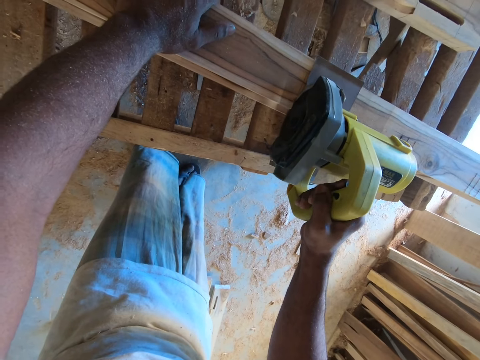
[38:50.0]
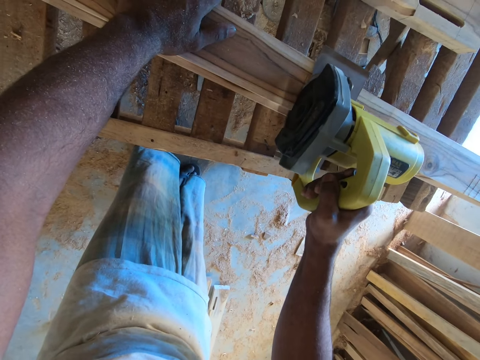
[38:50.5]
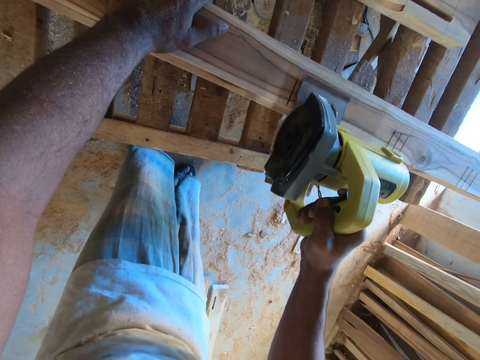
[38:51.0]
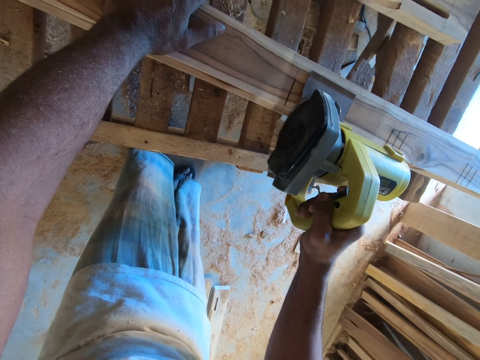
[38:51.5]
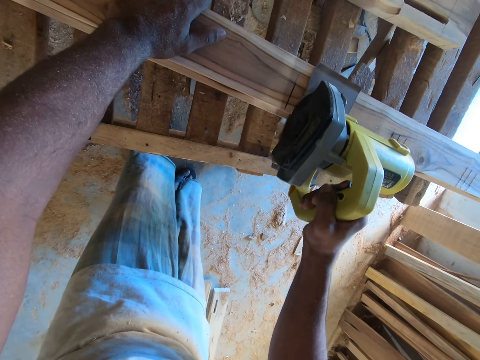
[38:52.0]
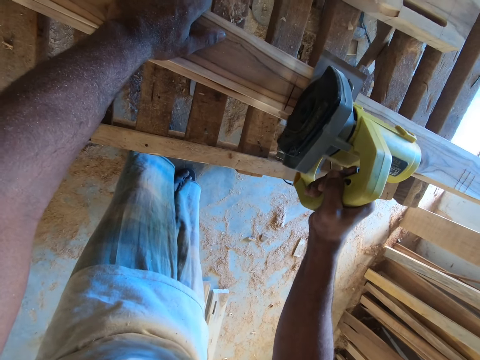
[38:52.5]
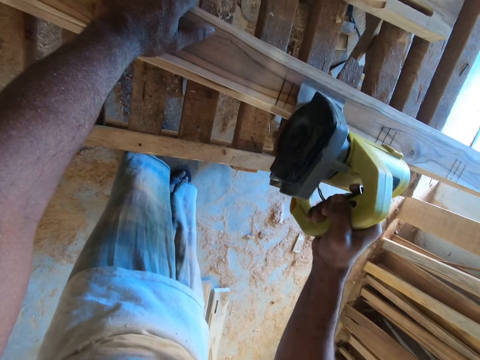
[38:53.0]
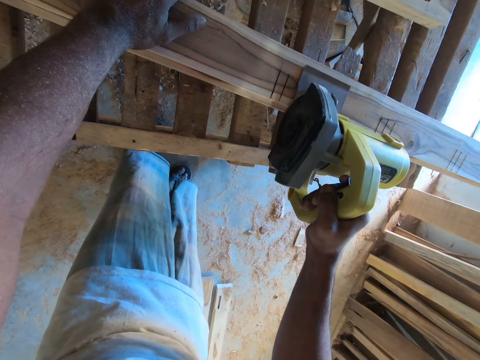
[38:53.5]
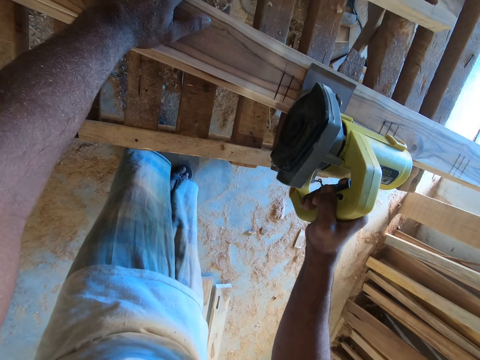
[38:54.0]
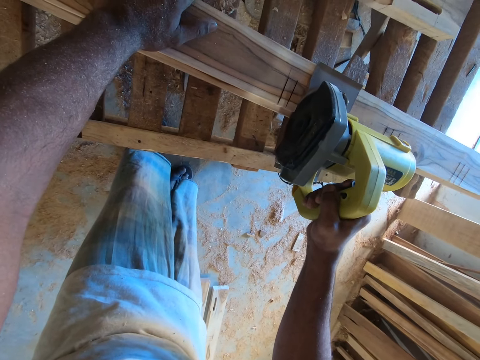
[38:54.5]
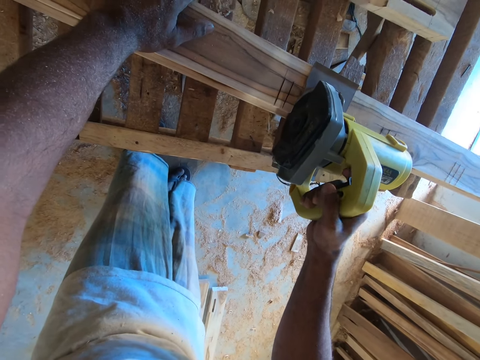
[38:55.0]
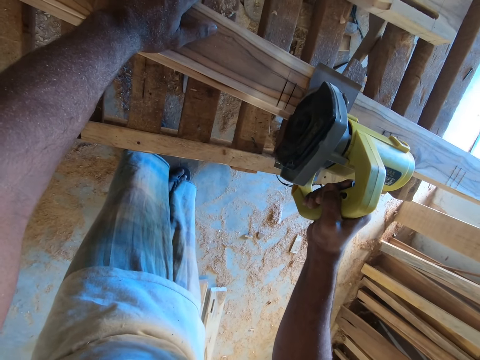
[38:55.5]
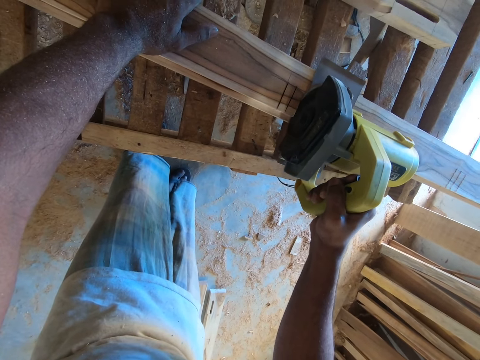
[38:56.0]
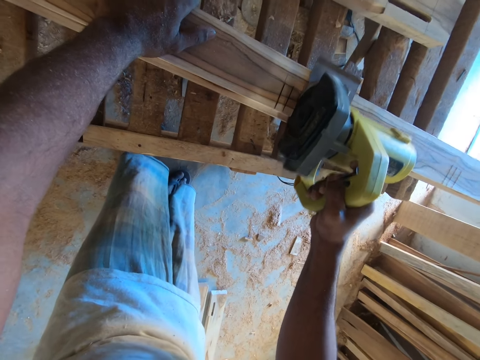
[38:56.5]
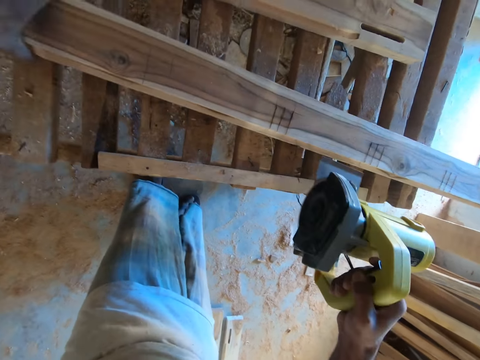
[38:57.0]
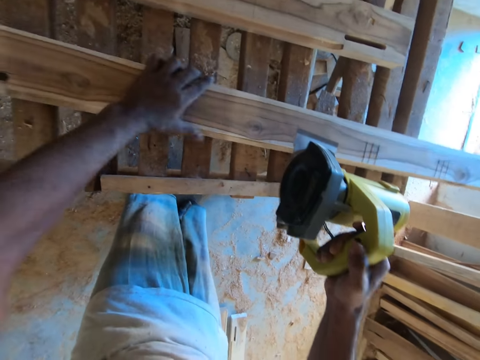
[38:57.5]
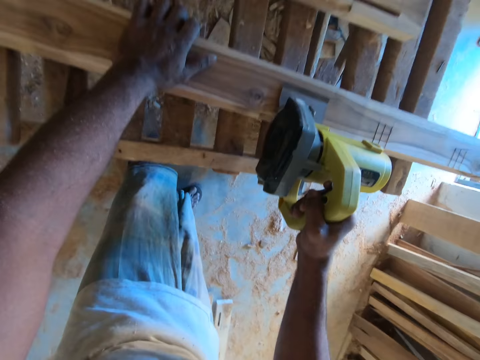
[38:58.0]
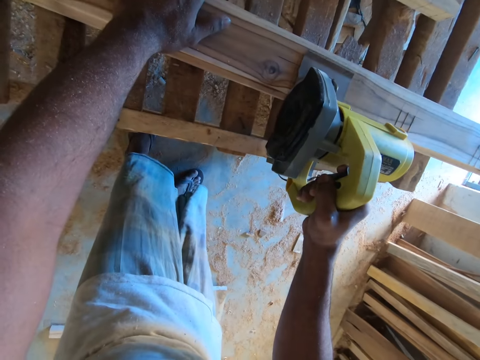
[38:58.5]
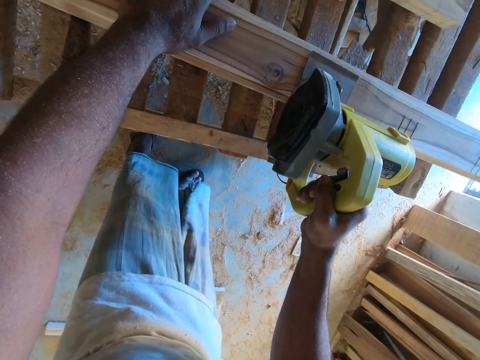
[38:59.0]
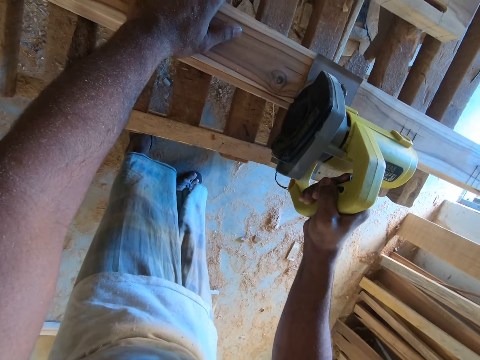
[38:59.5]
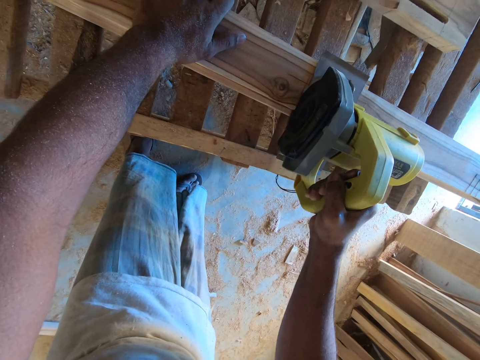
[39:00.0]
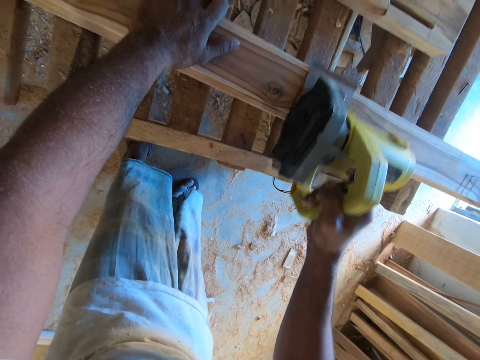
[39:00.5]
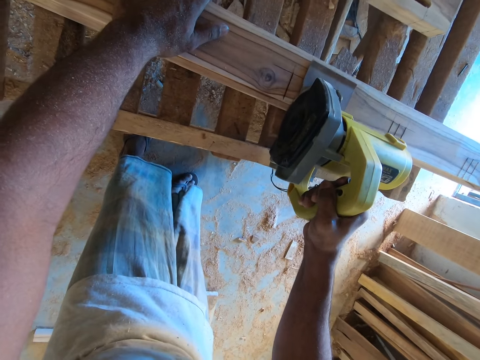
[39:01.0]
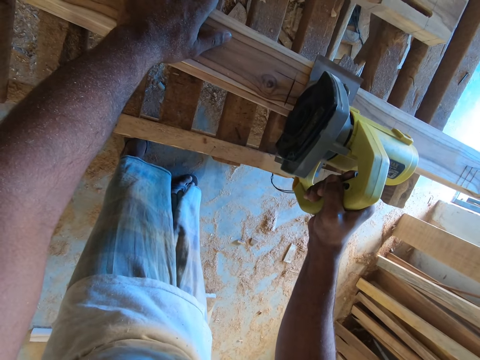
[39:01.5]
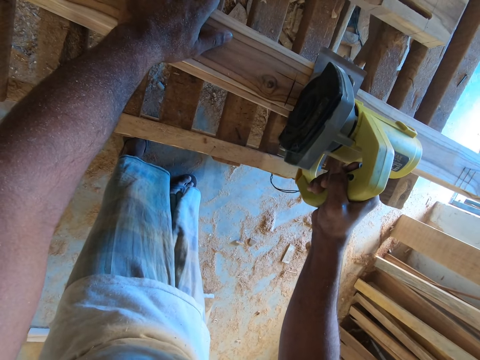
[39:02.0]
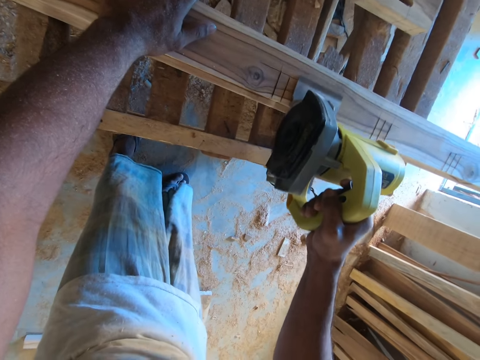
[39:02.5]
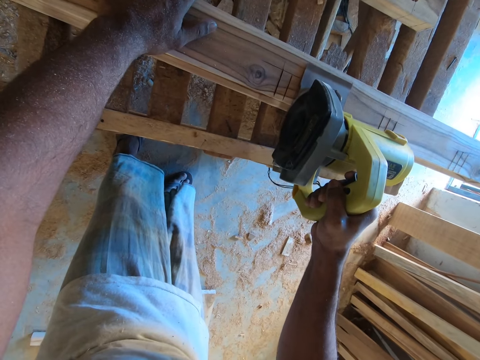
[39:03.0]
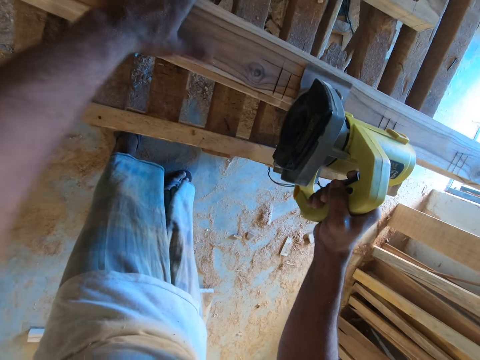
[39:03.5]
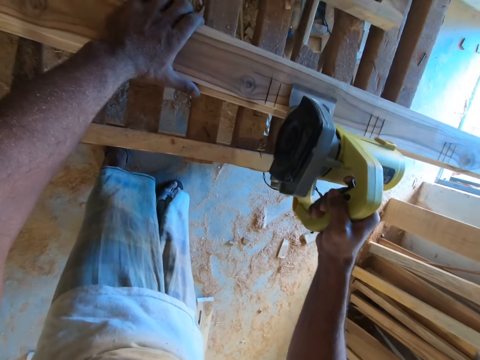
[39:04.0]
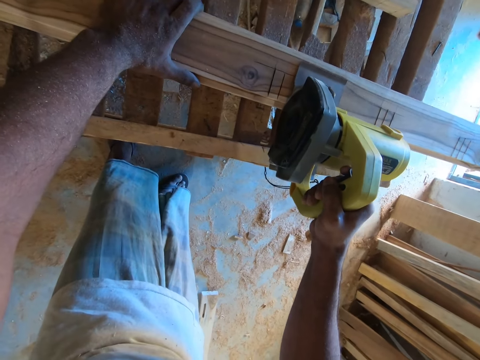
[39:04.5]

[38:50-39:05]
The camera wearer cuts wood with a wood cutter. He slides the wooden plank on the rack deck with his left hand. He marks the wooden plank with the wood cutter in his right hand. He cuts the wood with the wood cutter.

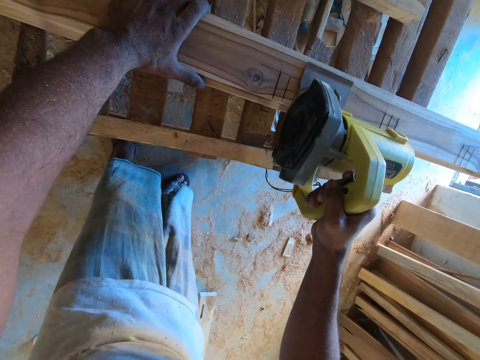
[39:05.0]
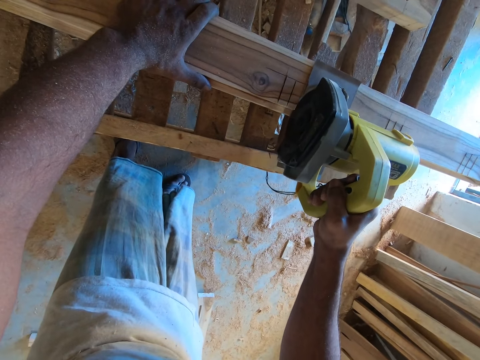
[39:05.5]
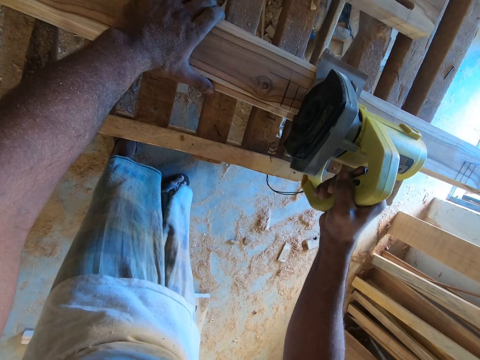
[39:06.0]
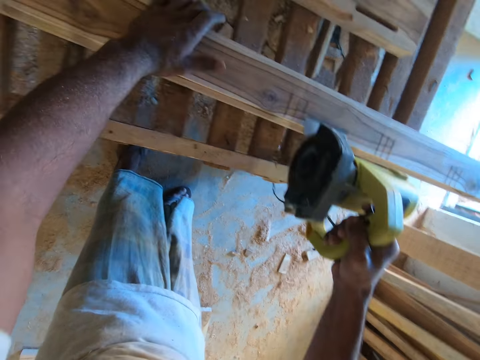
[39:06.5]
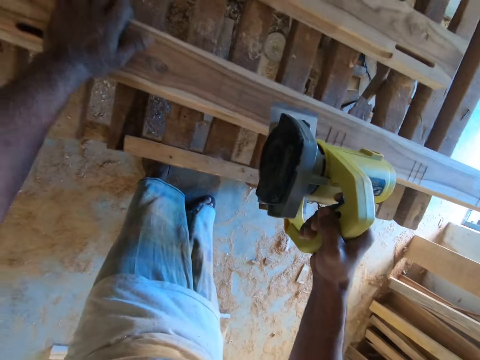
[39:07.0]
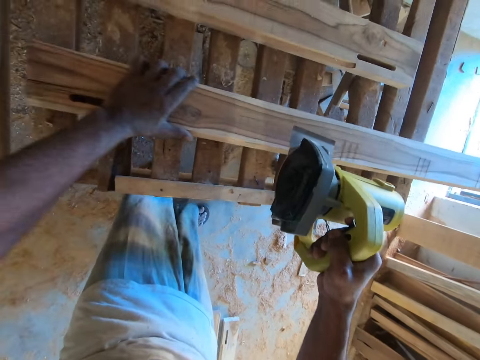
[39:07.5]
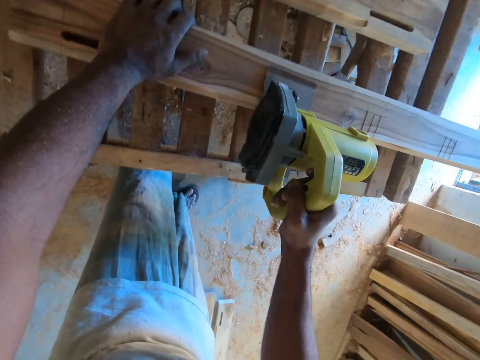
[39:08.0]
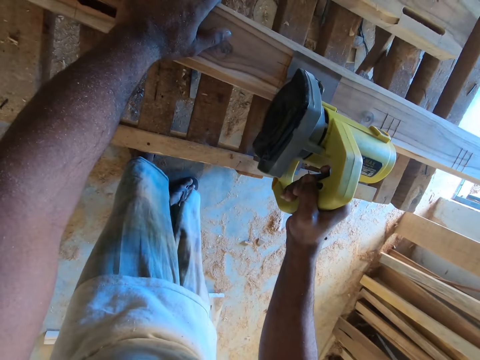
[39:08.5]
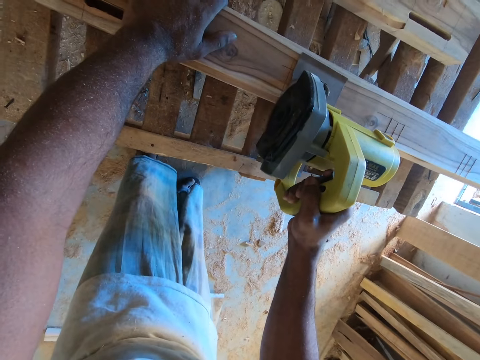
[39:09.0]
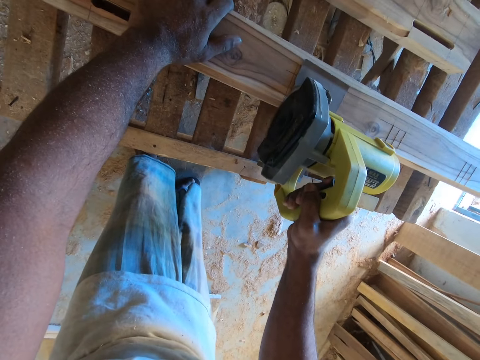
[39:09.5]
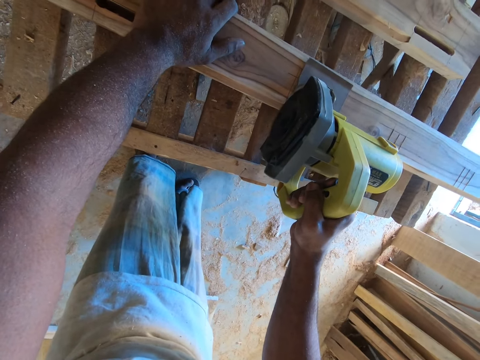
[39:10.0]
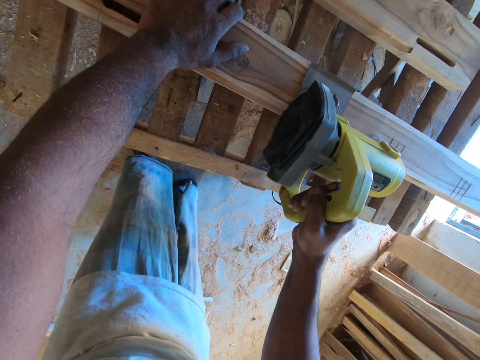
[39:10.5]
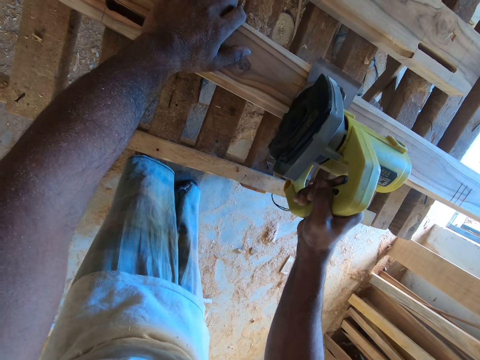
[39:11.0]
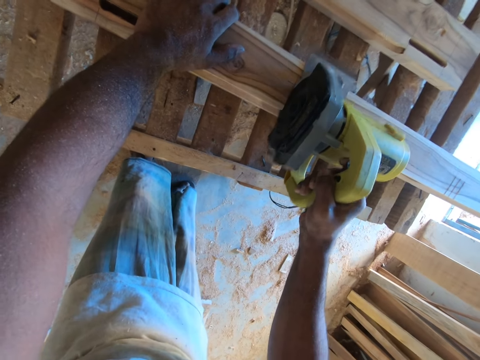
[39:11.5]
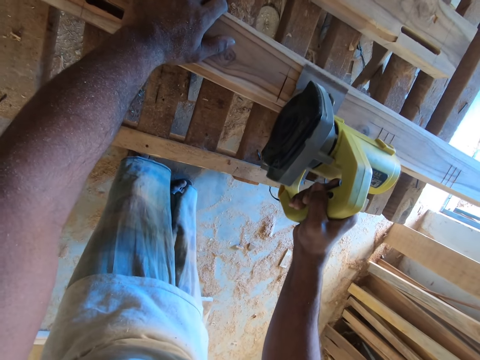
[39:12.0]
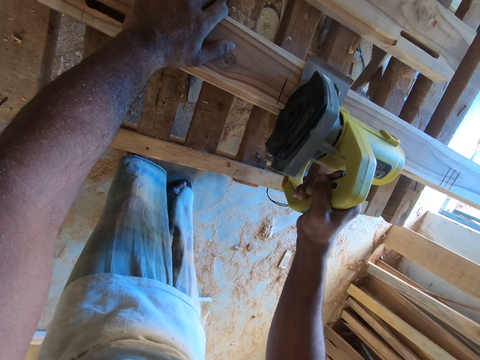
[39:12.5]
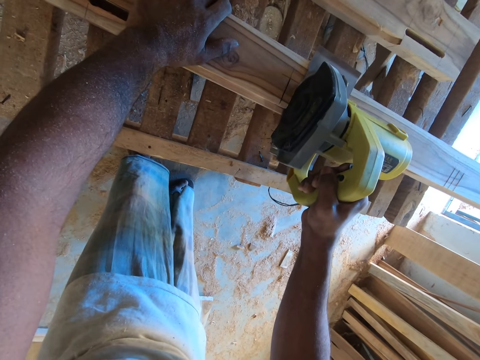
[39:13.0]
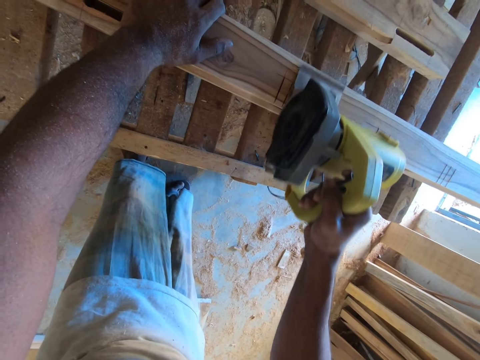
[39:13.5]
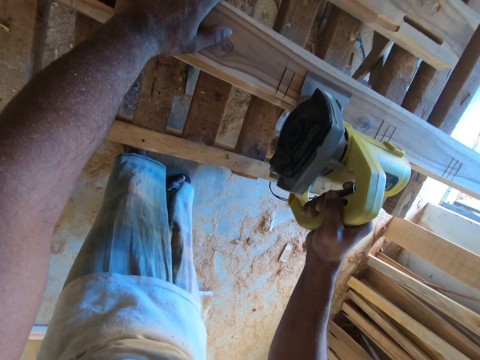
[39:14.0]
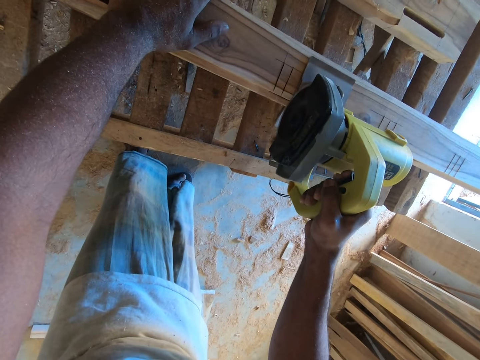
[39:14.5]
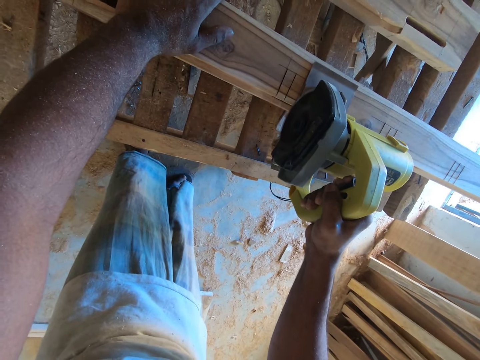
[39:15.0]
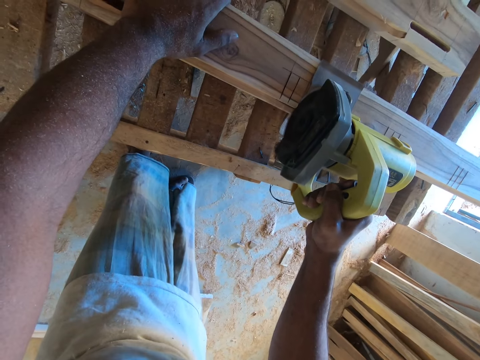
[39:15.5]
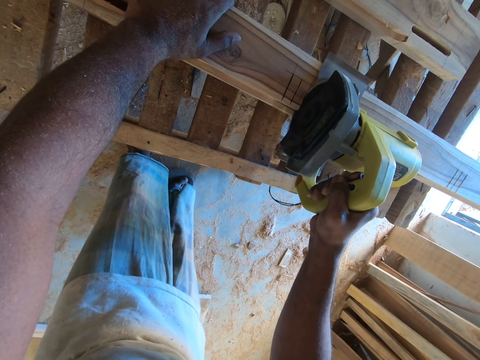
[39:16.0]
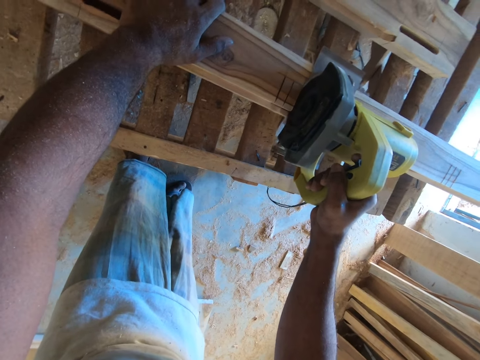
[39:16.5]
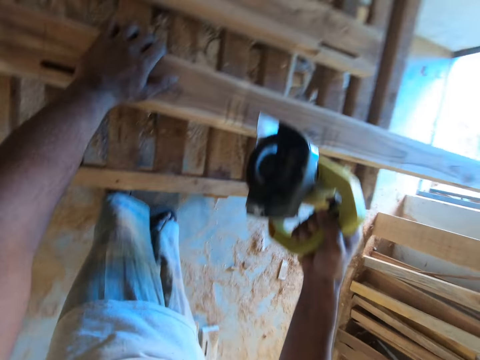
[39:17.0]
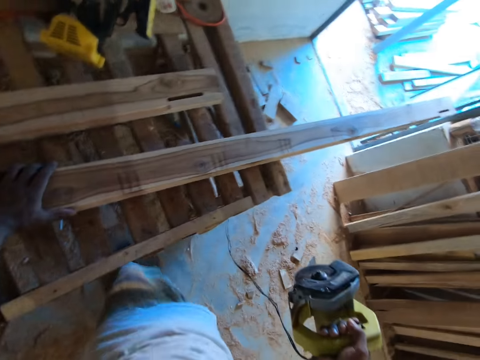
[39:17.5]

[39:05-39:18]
The camera wearer slides the wooden plank on the rack deck with his left hand. He marks the wooden plank with the wood cutter in his right hand. He cuts the wood with the wood cutter.
